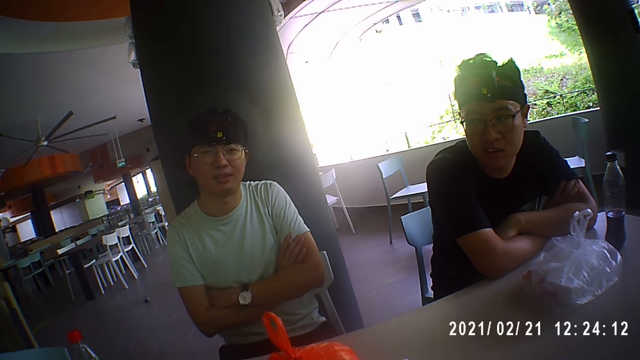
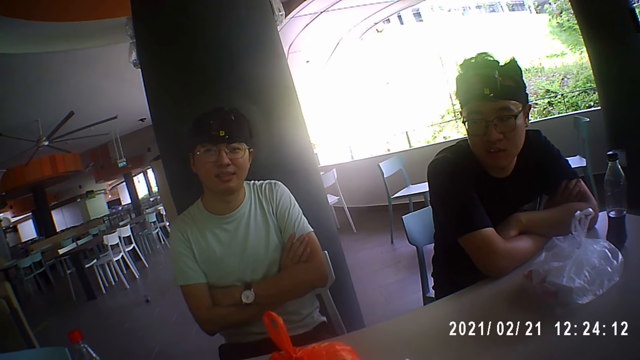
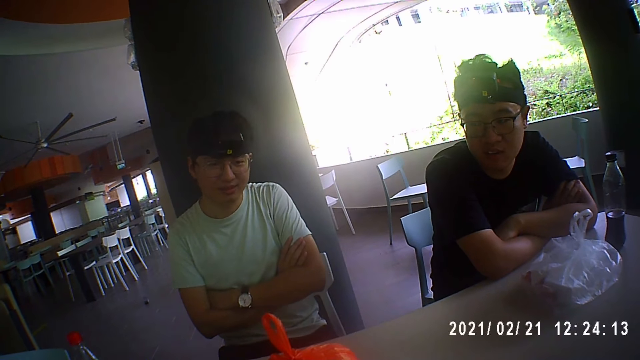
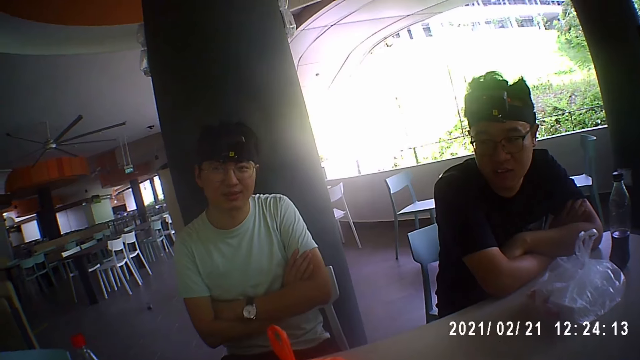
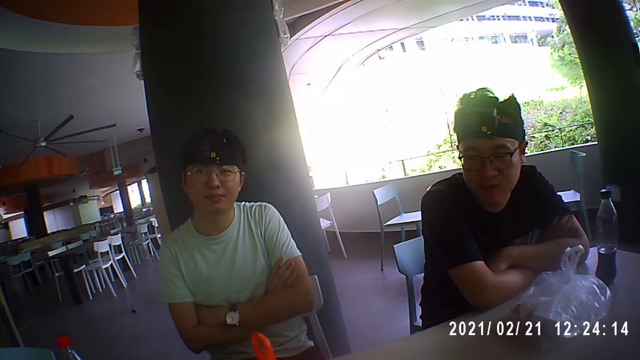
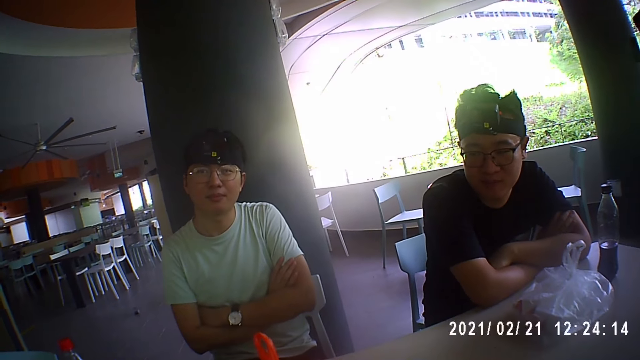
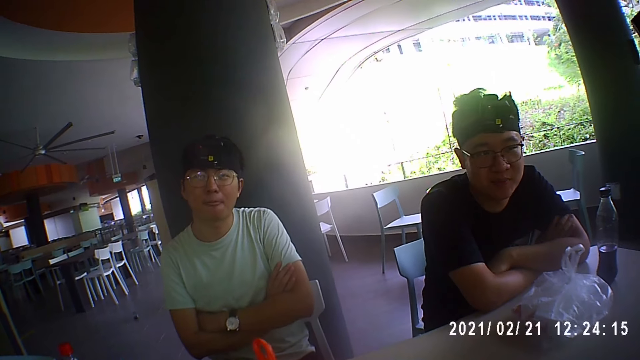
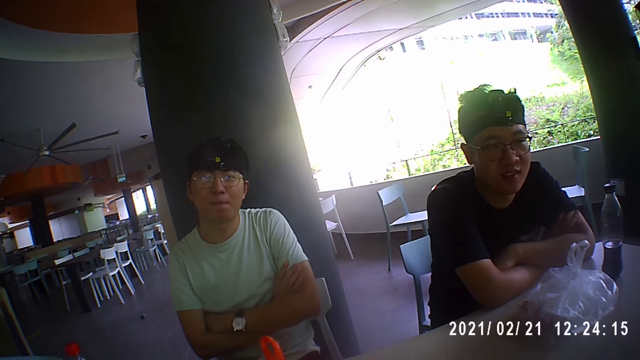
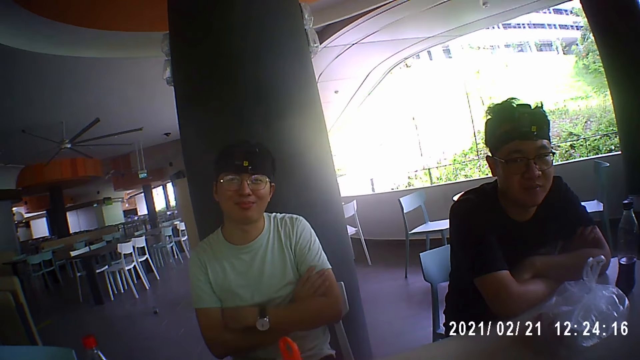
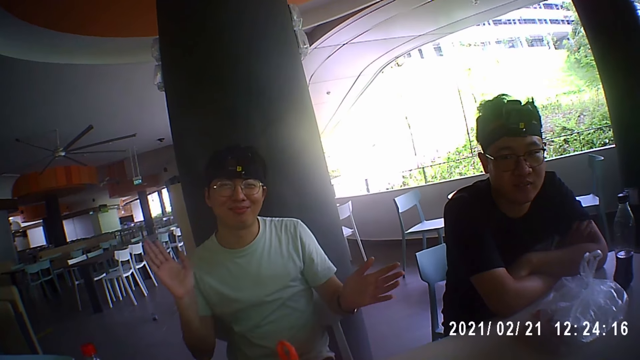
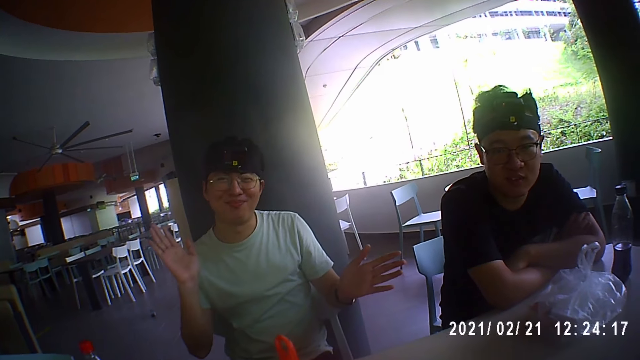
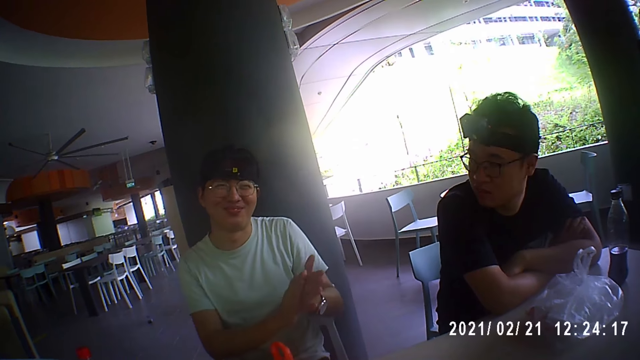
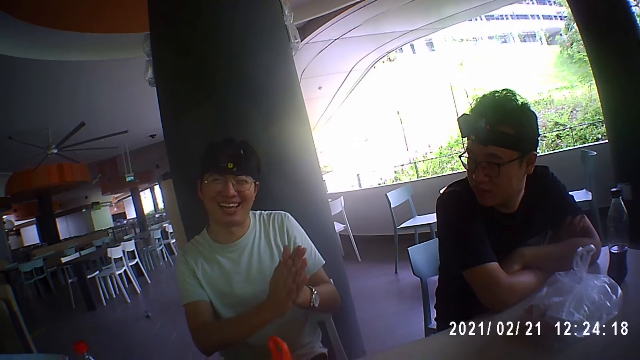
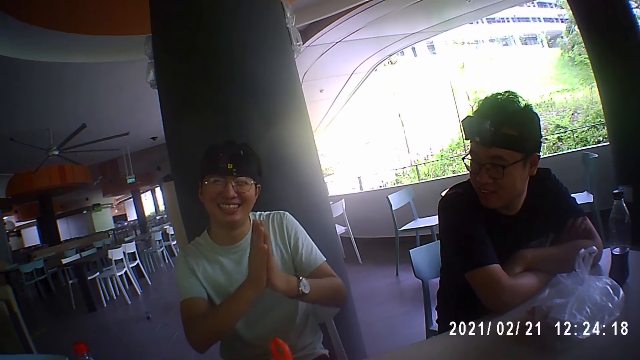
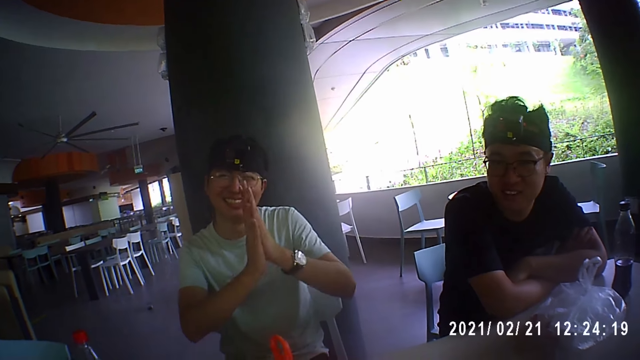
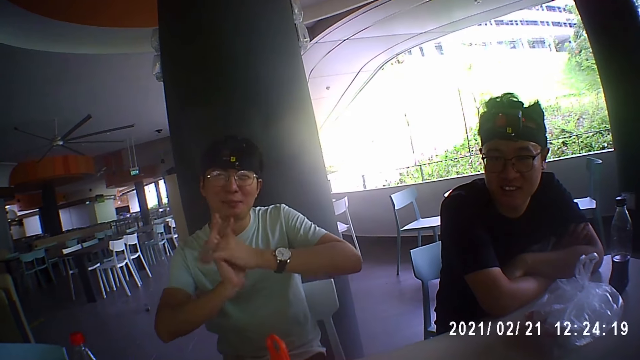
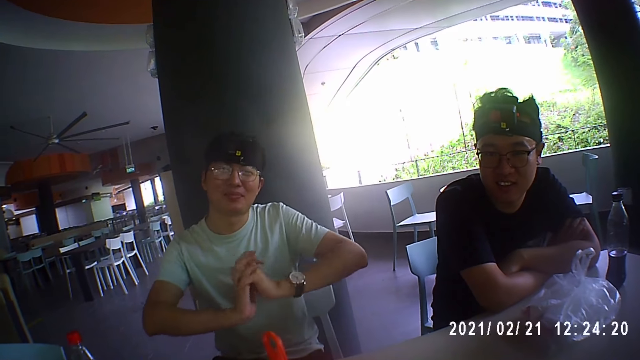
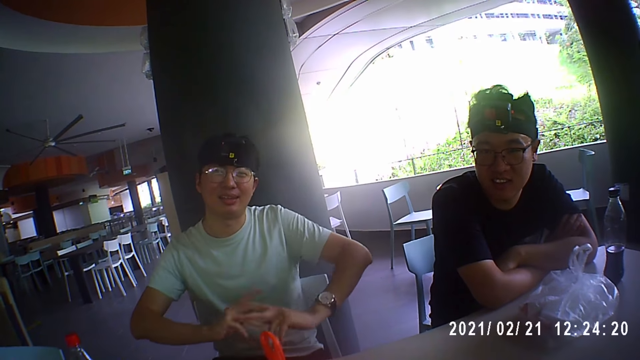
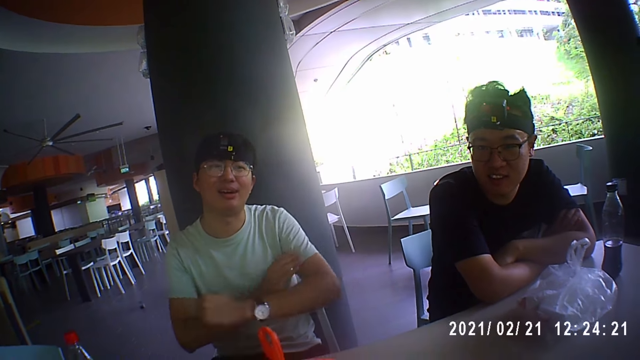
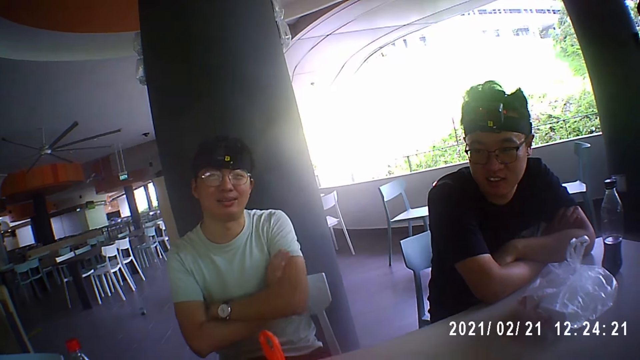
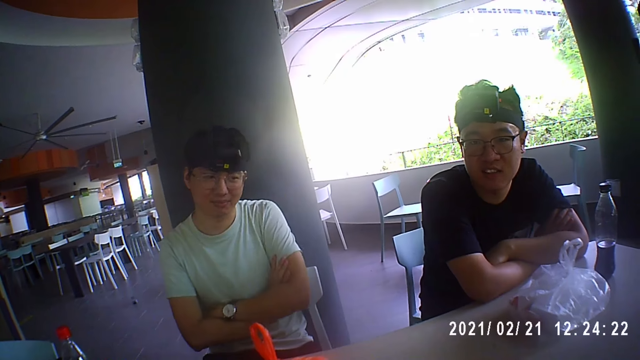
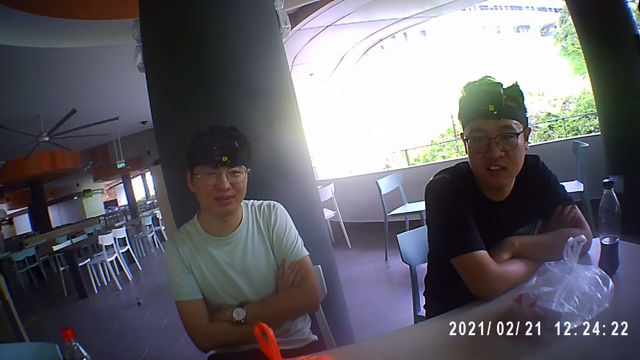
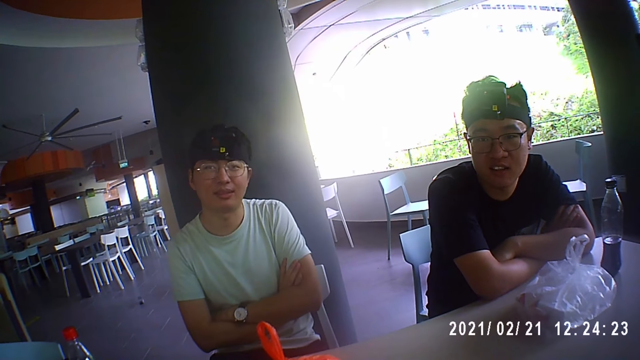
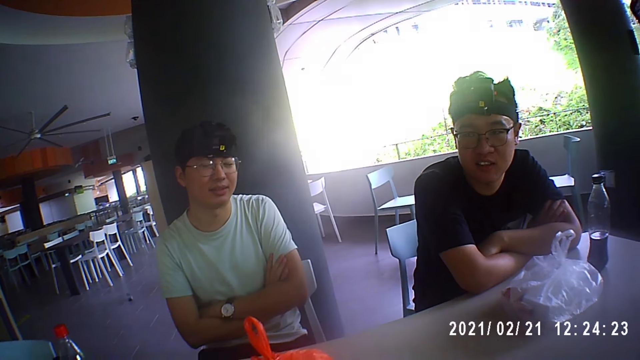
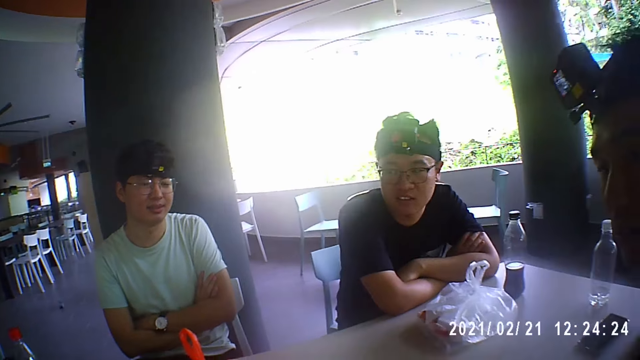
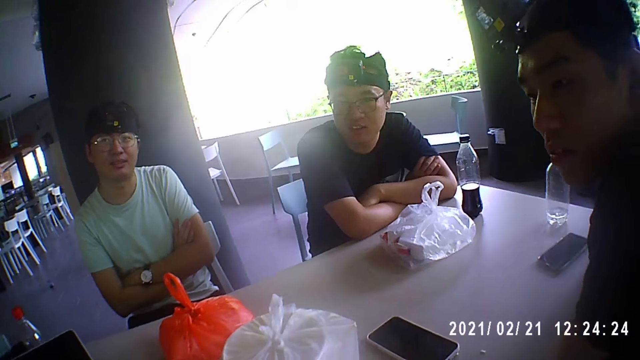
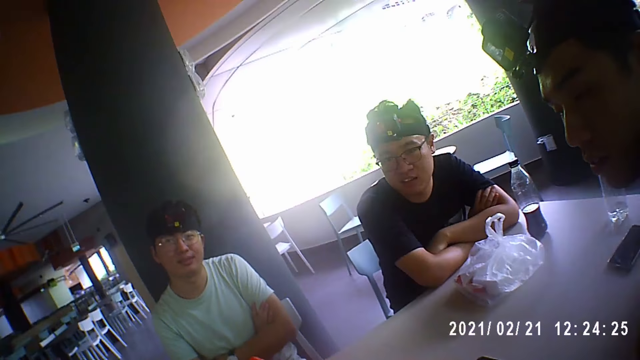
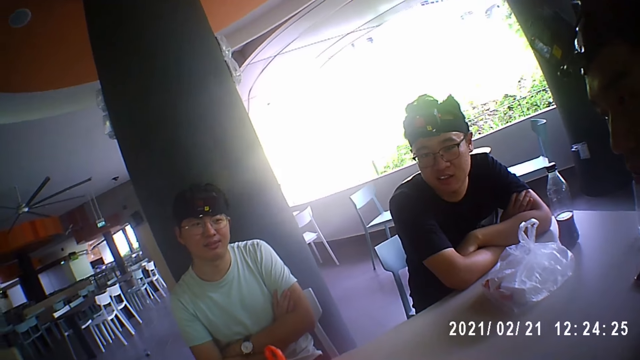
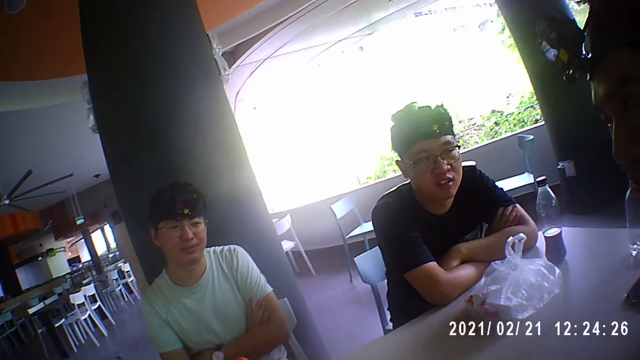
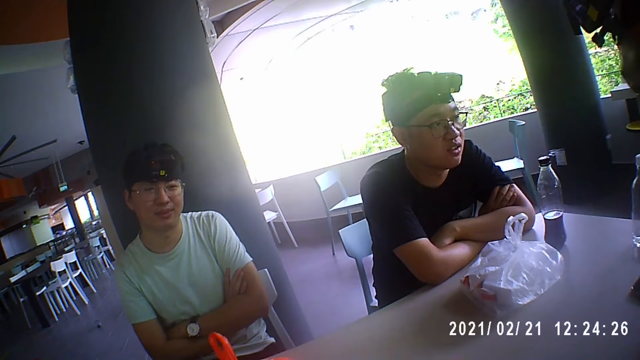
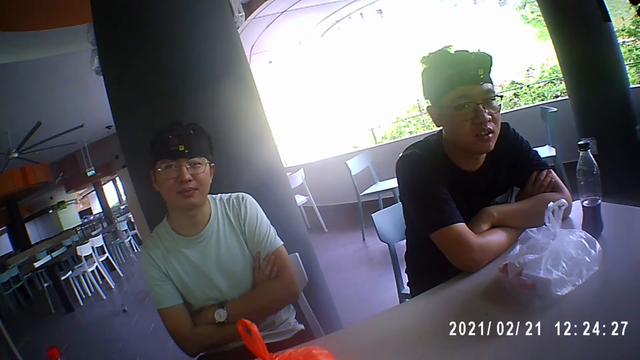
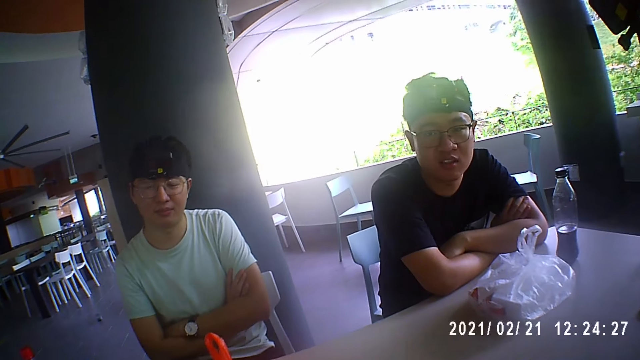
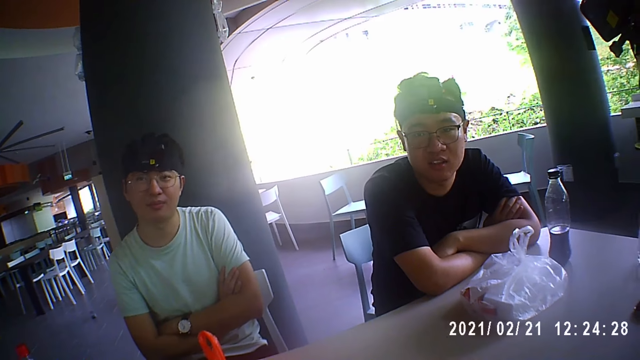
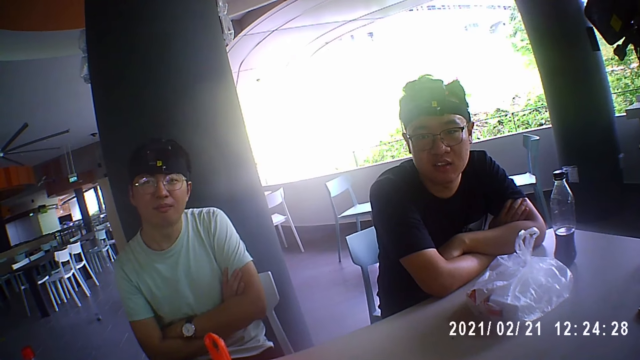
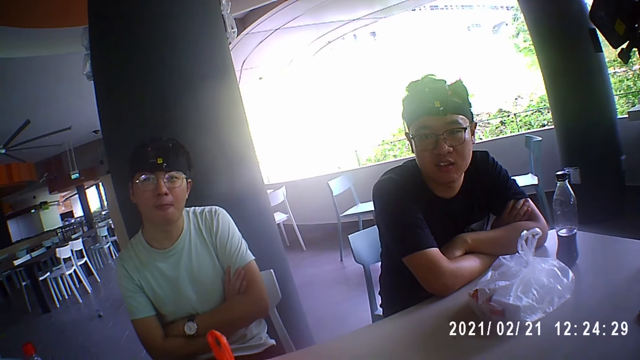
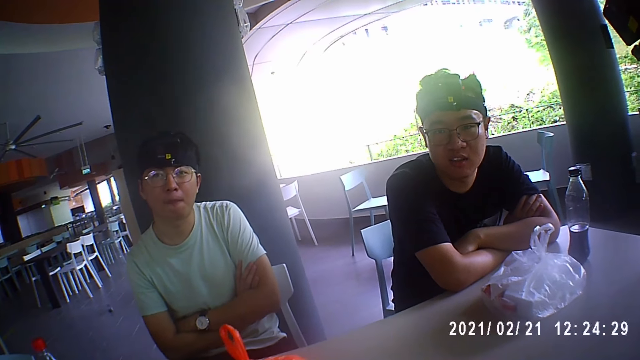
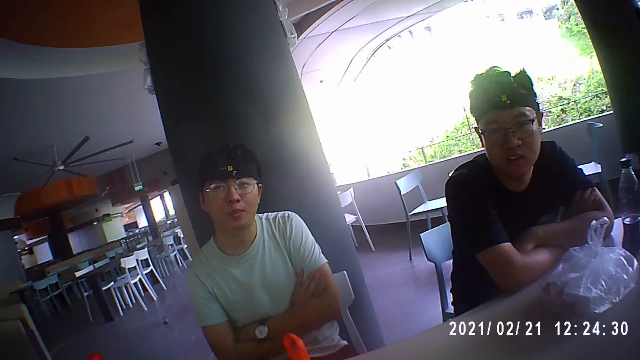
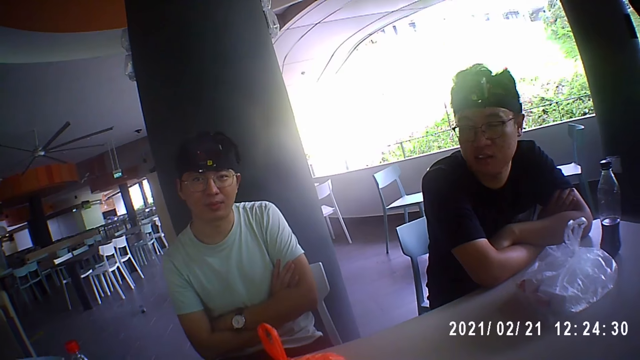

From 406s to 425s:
The man nods his head. He gesticulates with his hands and claps his hands. The camera wearer interacts with the man. The man folds his hands on his chest. He nods his head. The camera wearer looks at another person. They interact with the man.

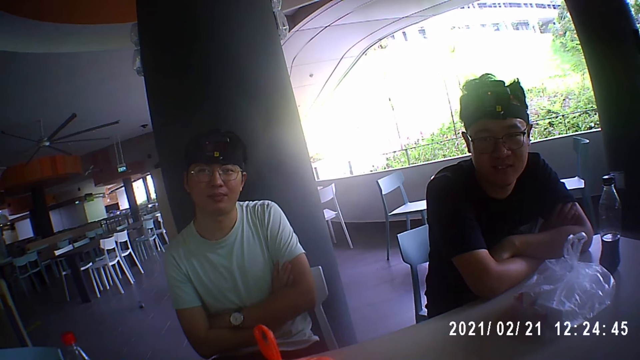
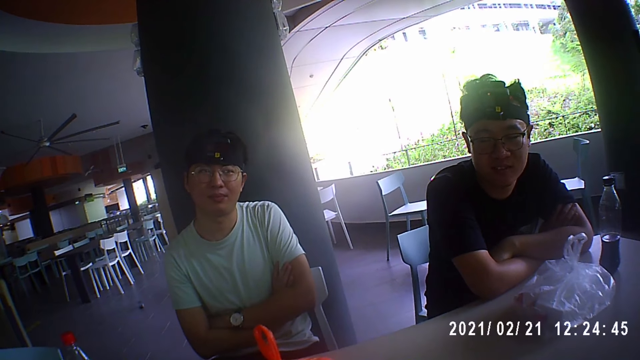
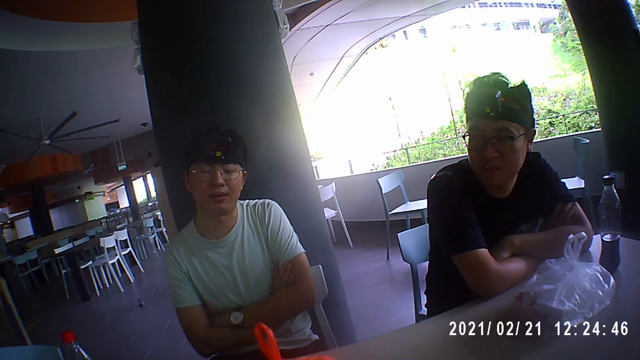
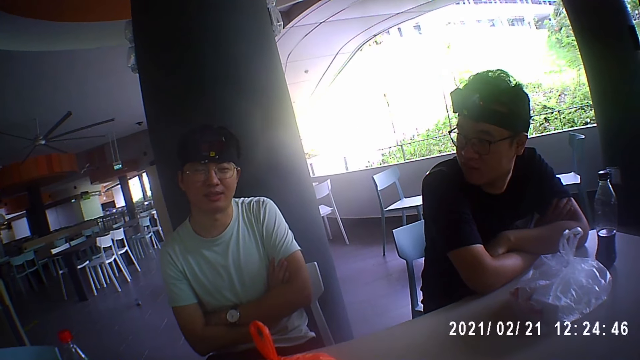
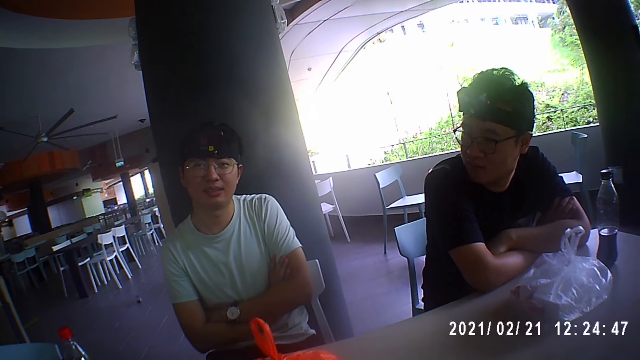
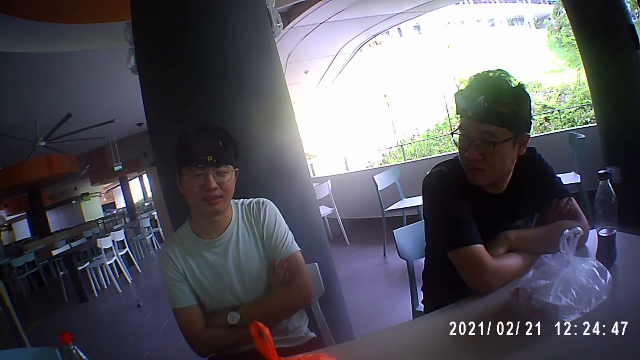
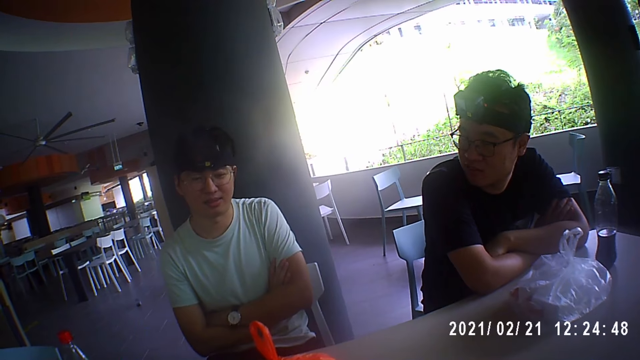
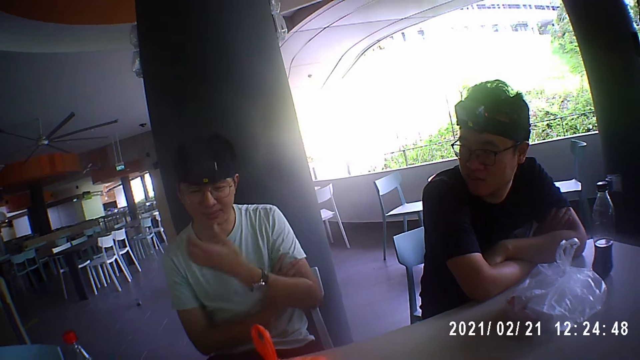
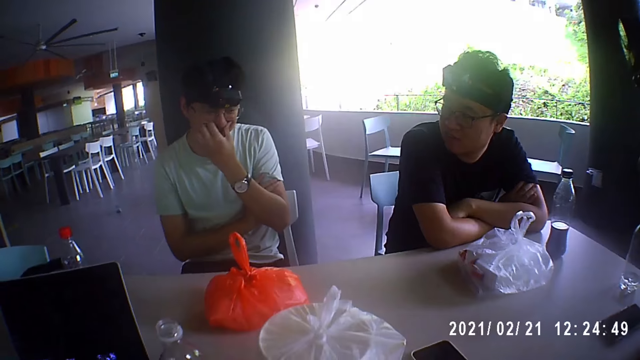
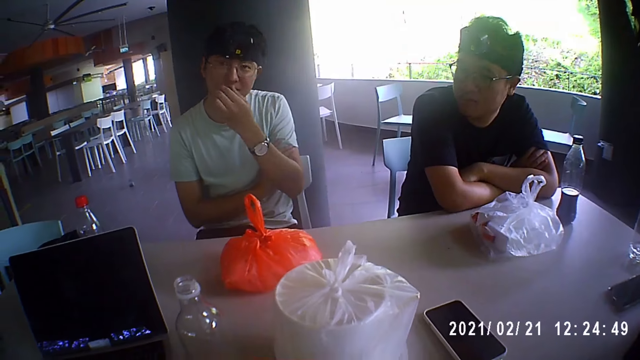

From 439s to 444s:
The man nods his head. He touches his face with his left hand and moves his hand around the mouth.
